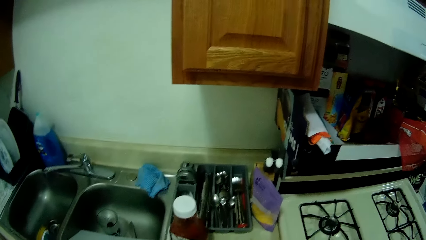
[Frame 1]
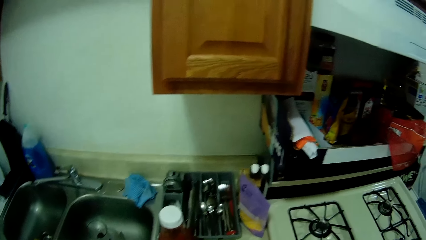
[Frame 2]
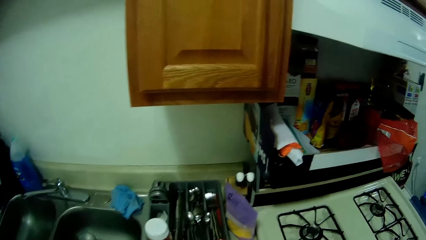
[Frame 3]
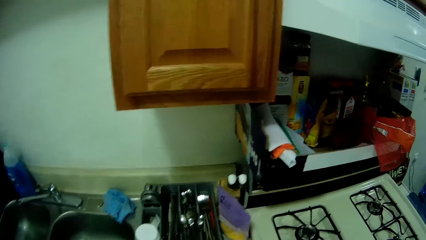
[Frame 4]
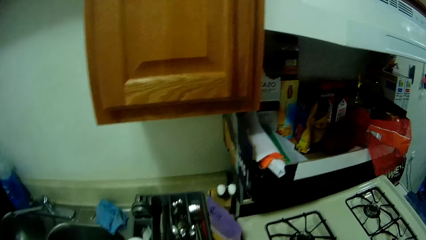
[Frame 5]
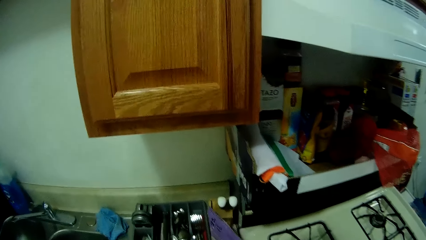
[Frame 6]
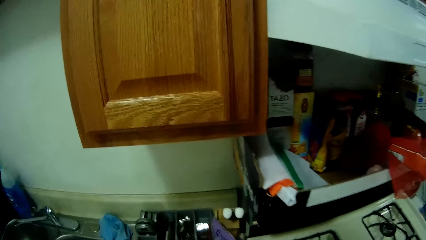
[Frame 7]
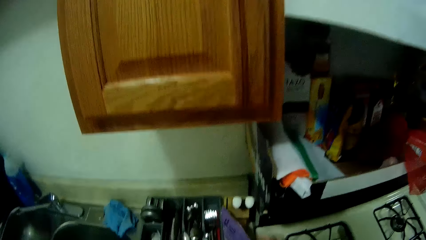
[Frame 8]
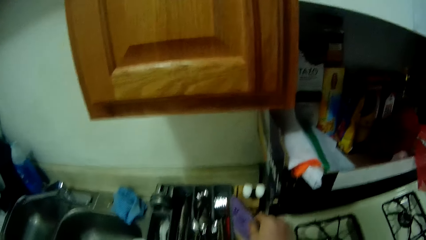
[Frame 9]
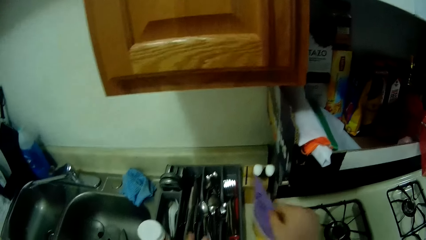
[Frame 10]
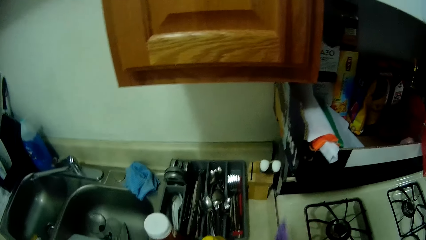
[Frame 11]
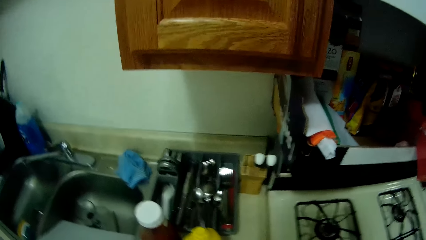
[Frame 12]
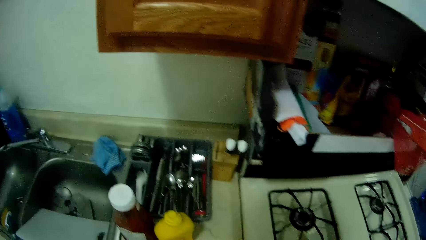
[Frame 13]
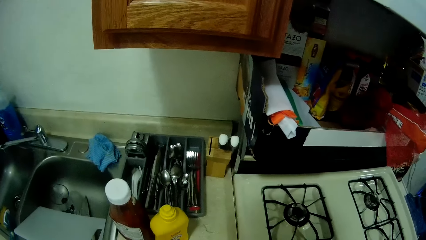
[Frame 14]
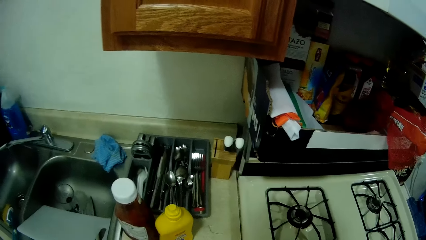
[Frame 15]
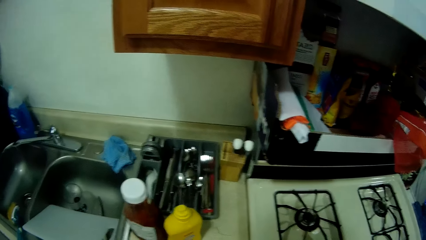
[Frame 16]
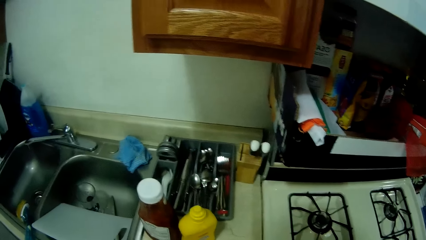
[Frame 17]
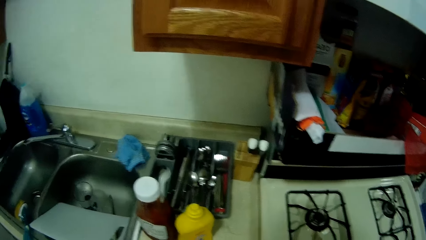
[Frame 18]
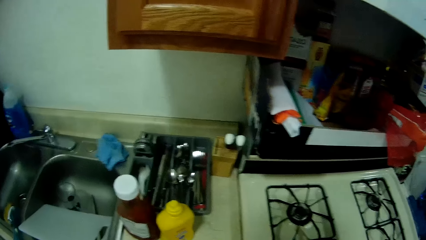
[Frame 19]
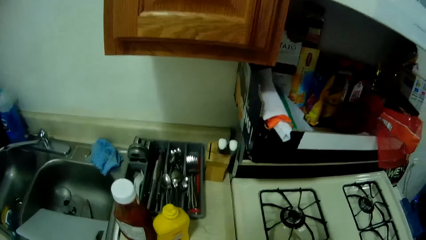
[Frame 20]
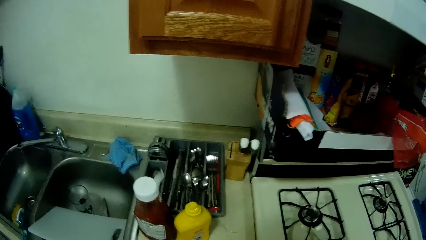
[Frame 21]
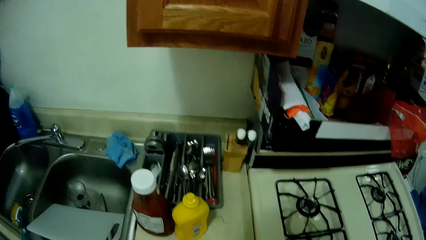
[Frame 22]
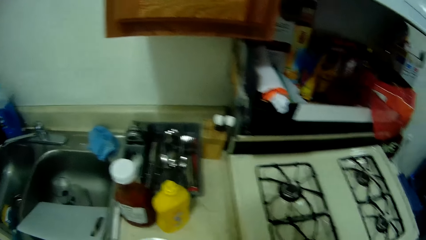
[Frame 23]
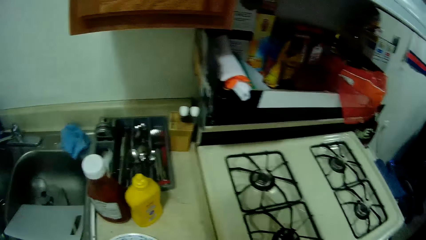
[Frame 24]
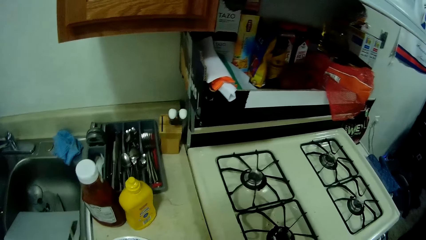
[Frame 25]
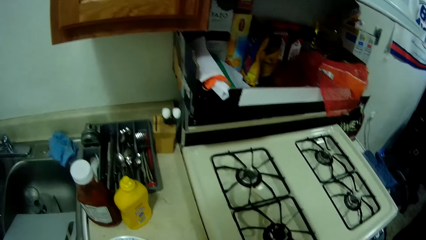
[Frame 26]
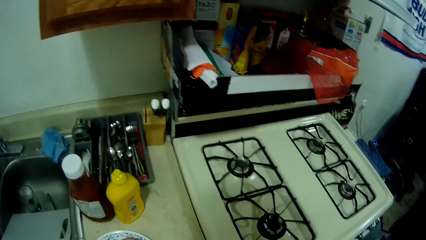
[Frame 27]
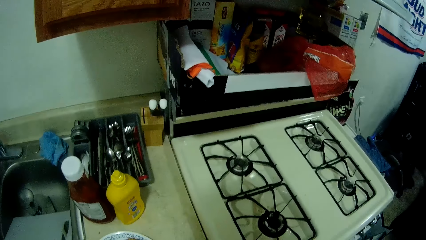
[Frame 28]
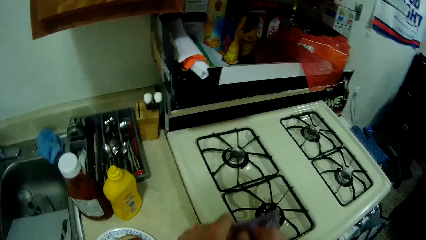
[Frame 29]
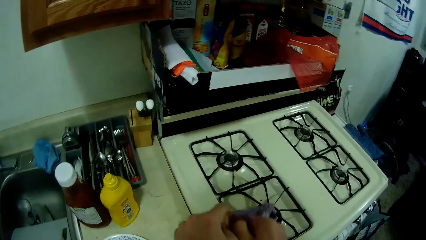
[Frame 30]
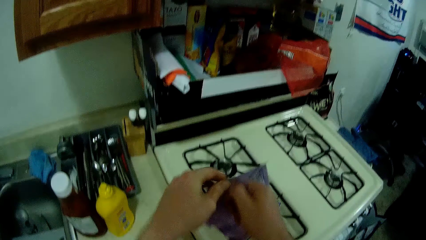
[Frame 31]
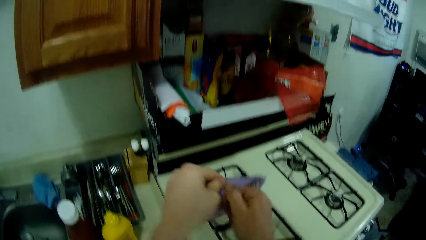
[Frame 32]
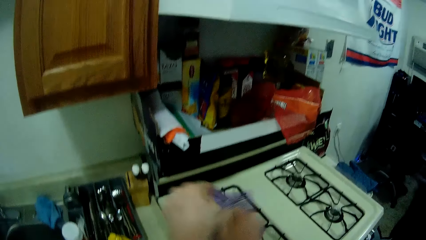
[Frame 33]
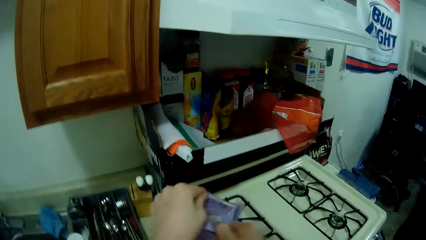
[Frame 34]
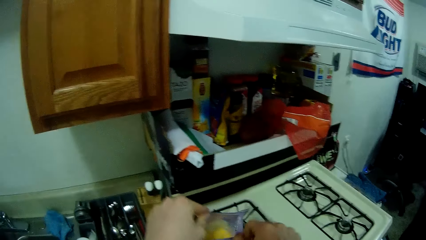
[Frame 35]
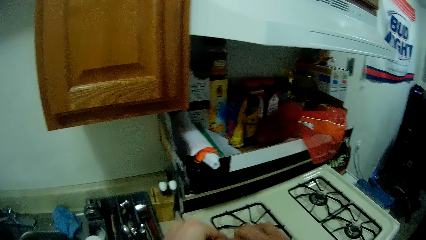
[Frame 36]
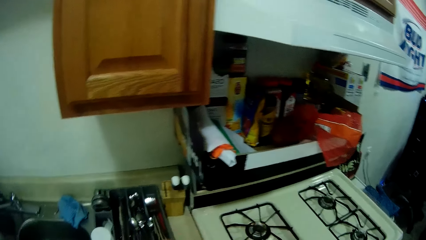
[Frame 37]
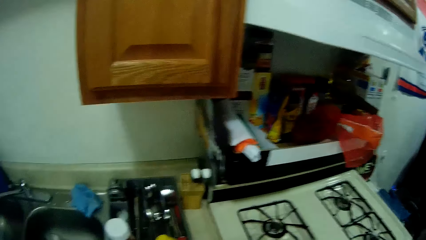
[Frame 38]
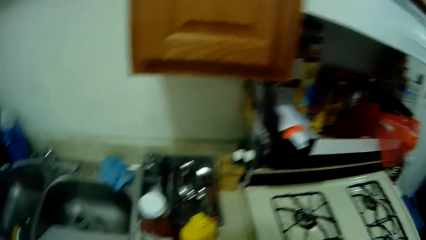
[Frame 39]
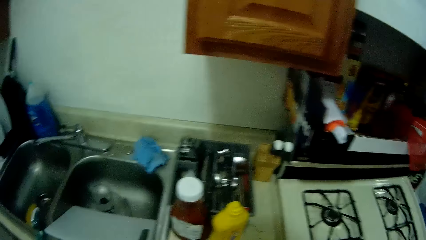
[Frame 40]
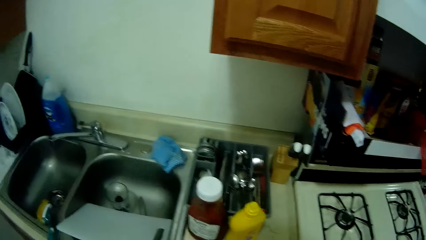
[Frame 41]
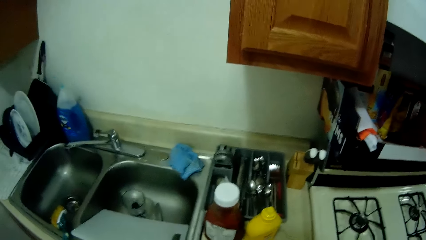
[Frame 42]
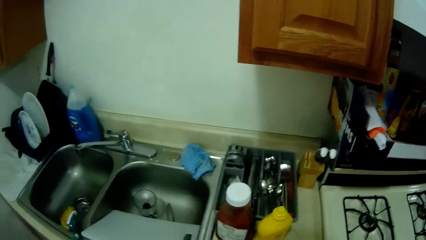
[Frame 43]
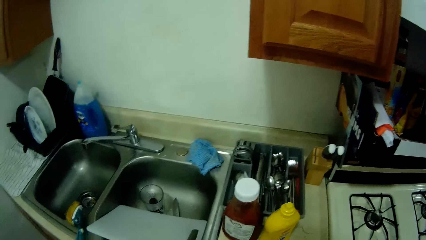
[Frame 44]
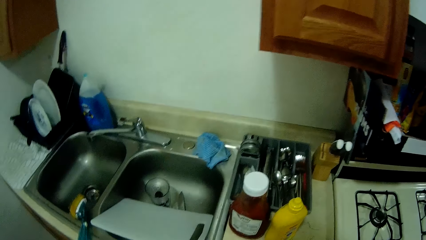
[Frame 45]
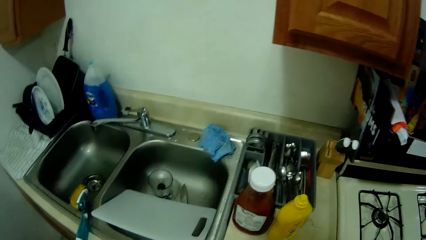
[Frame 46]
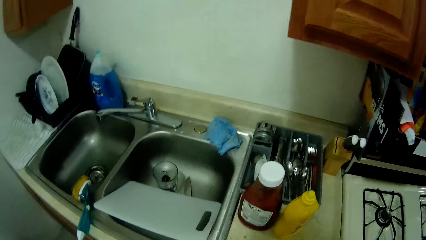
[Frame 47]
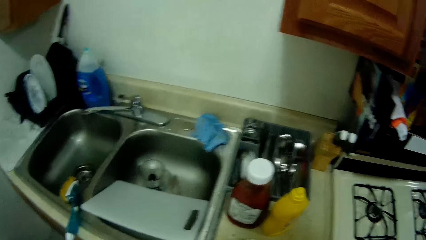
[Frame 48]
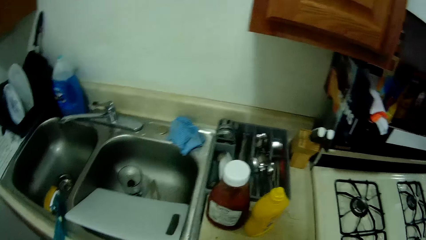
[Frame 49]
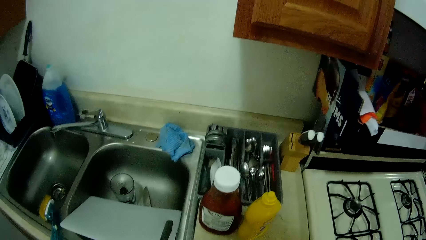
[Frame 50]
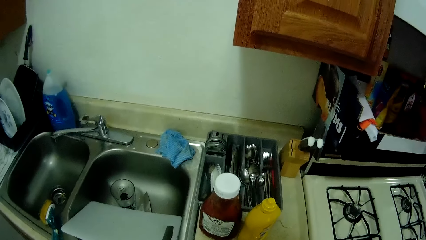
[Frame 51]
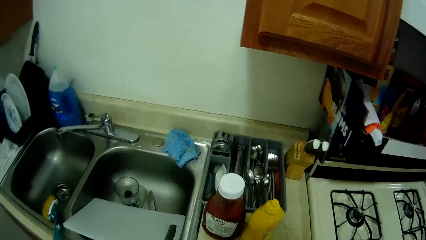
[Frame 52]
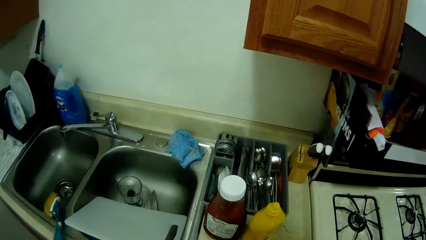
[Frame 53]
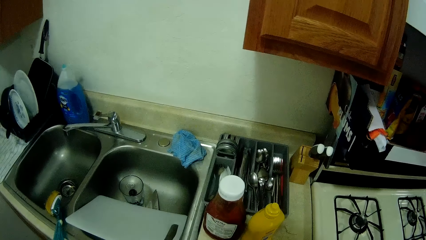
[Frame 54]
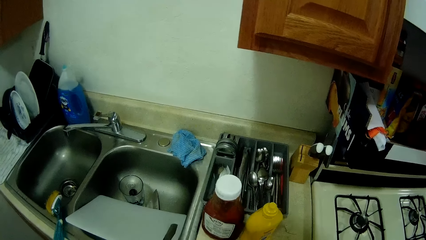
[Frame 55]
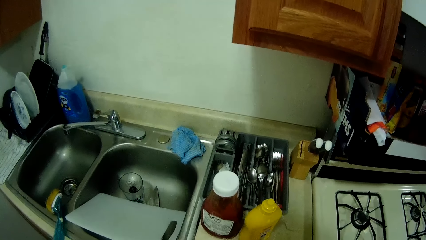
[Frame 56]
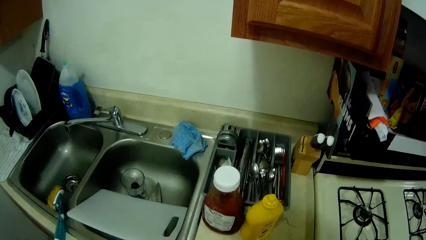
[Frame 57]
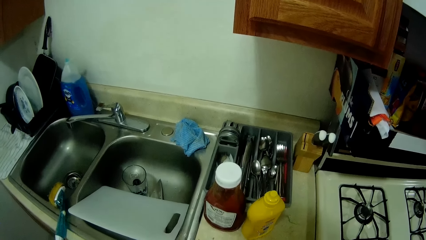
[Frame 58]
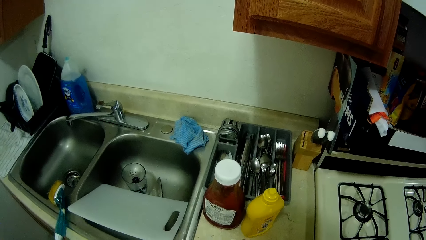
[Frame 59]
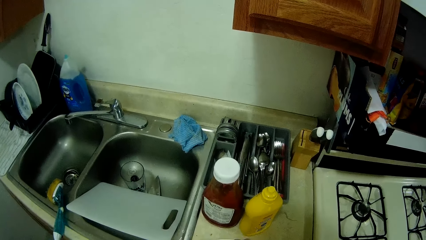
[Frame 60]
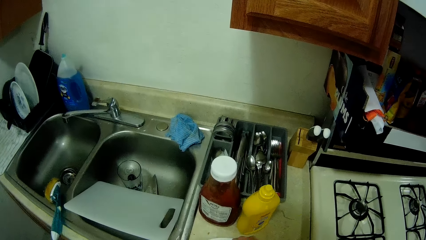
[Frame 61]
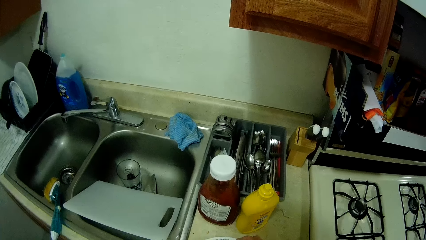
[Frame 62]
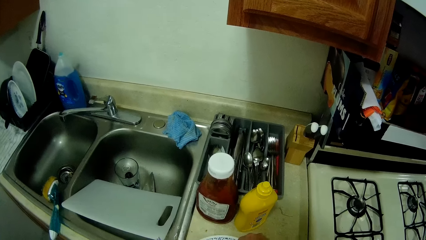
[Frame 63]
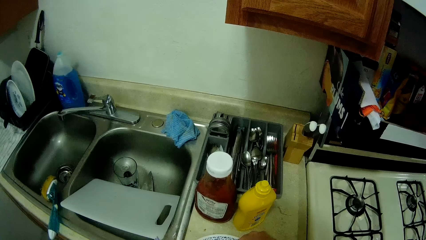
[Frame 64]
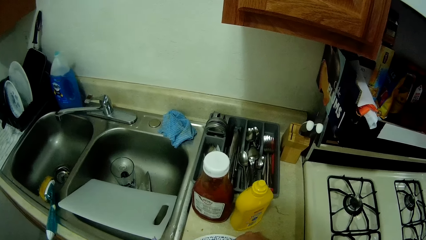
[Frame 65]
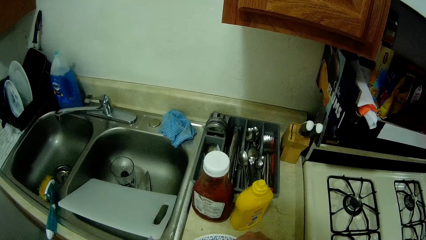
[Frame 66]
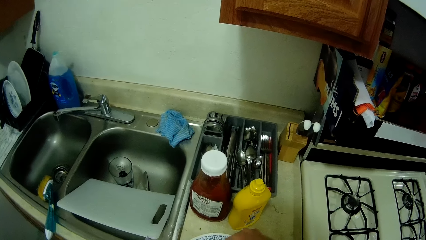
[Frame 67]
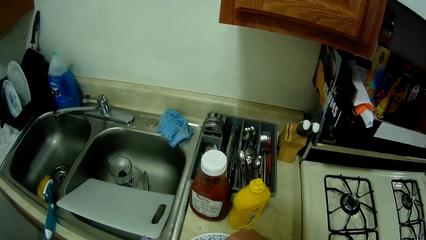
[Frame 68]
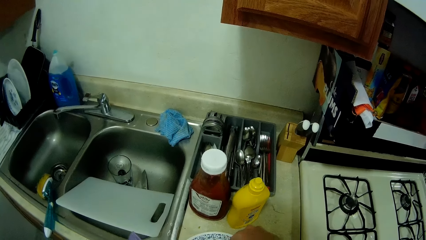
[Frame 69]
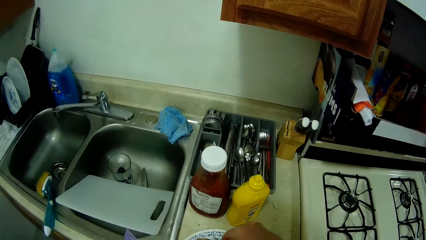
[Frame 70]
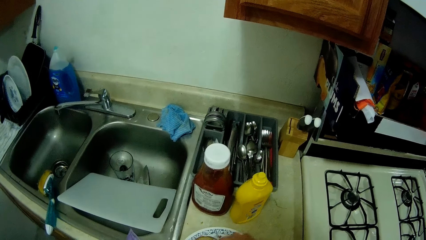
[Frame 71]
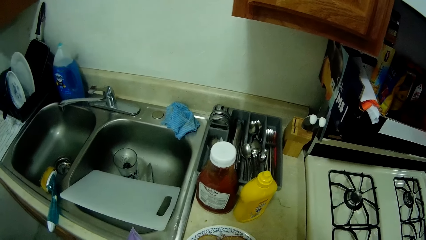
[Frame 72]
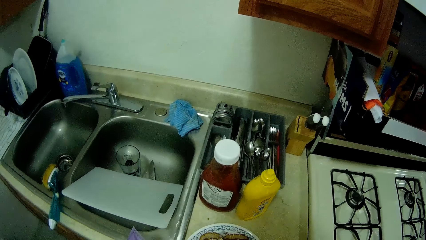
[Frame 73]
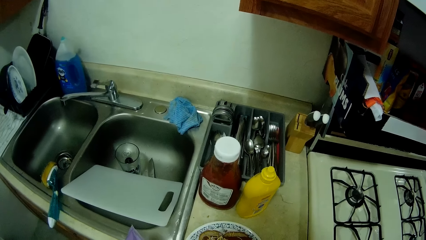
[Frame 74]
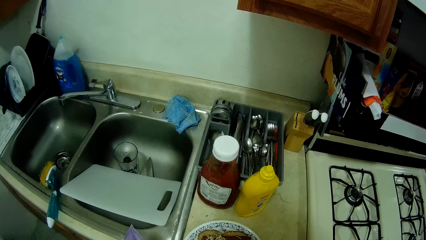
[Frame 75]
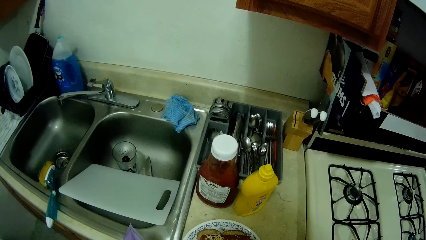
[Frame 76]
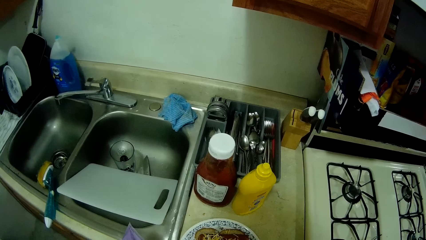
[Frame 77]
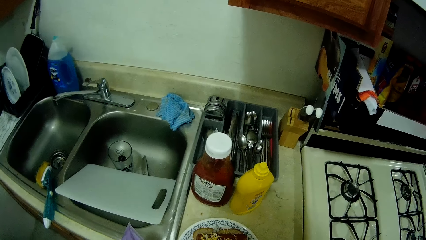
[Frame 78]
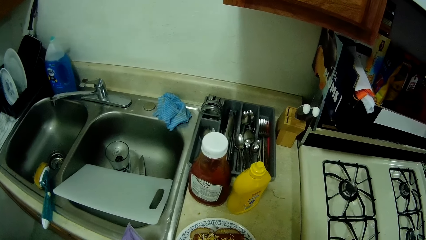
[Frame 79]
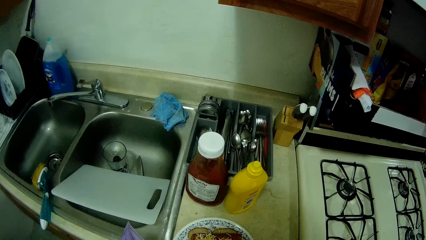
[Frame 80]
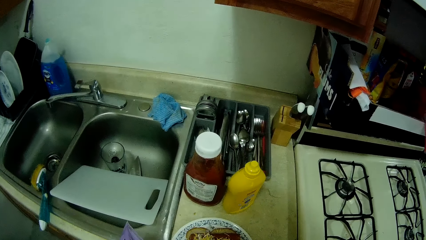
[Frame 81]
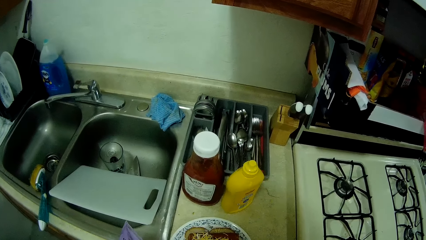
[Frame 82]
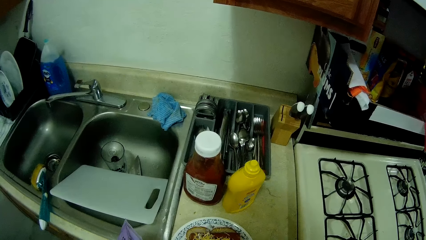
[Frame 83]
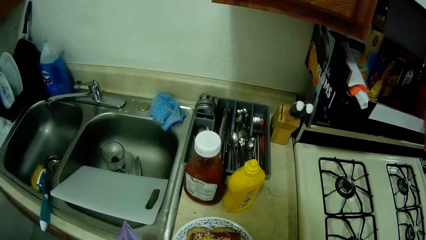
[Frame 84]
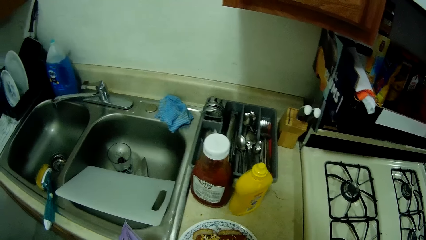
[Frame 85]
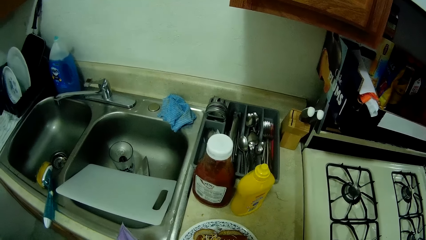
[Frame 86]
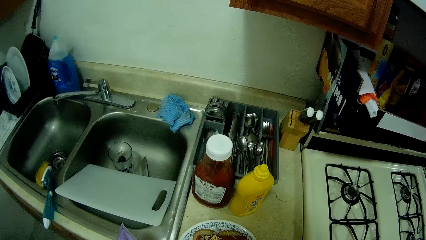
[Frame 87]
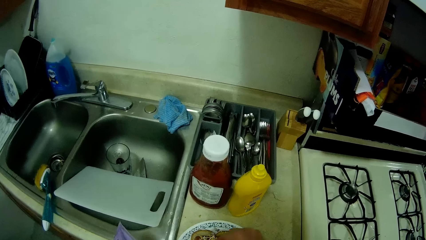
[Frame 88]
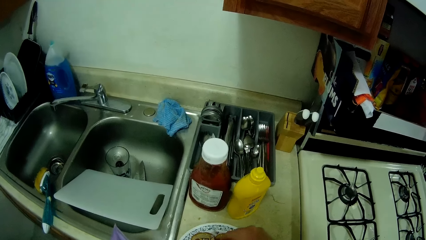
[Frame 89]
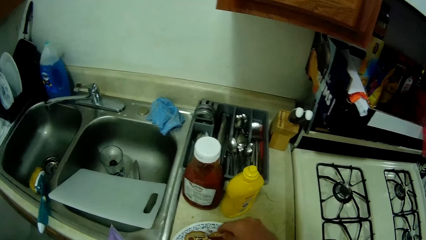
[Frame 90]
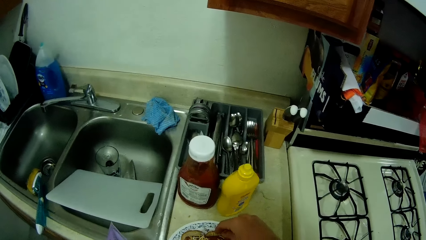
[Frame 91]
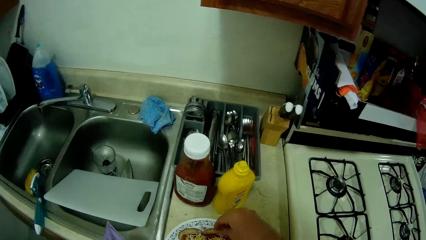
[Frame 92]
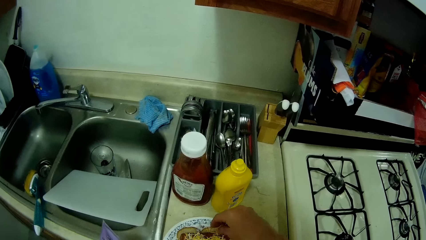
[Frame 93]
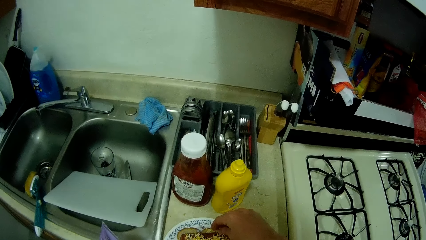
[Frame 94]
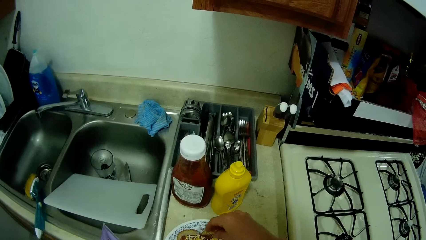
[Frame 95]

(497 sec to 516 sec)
The camera wearer picks up a pack of dry cheese on the countertop with his right hand. He opens the pack of dry cheese with both hands. He dips his right hand into the pack of dry cheese. He sprinkles the dry cheese on the bread and sausage with his right hand.
